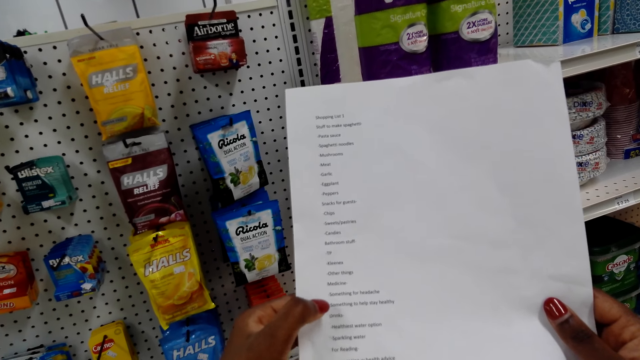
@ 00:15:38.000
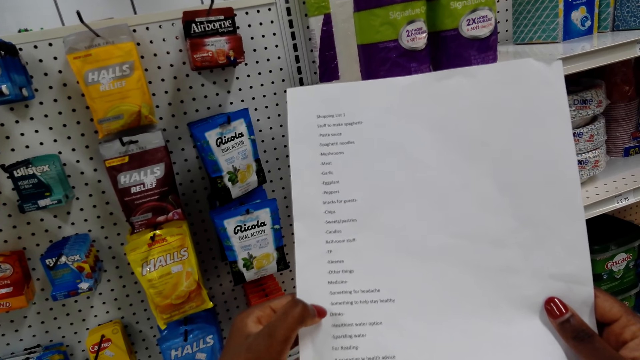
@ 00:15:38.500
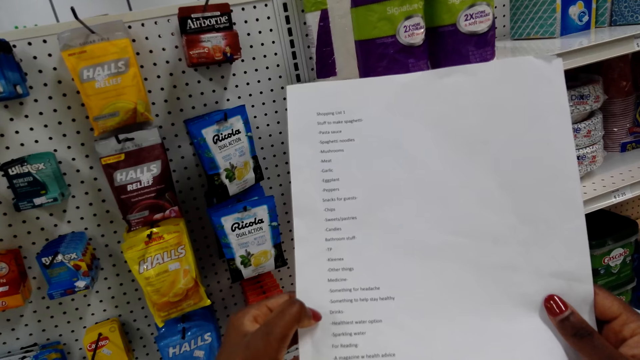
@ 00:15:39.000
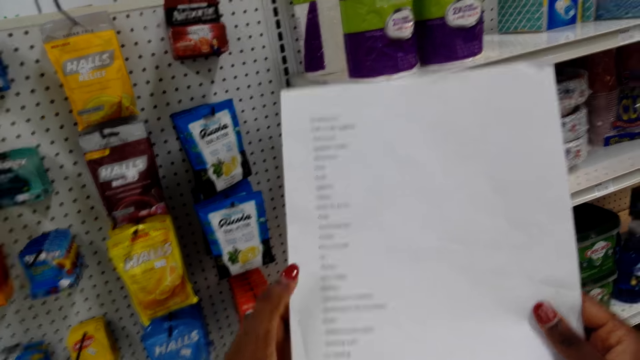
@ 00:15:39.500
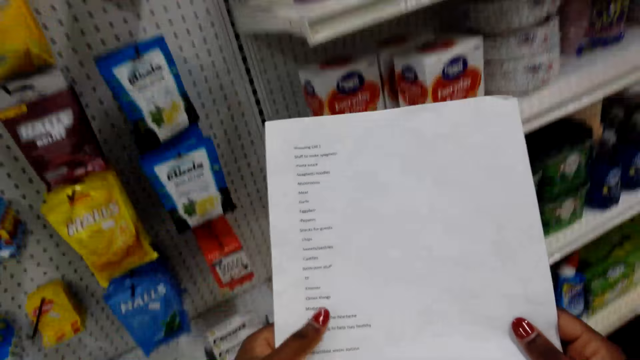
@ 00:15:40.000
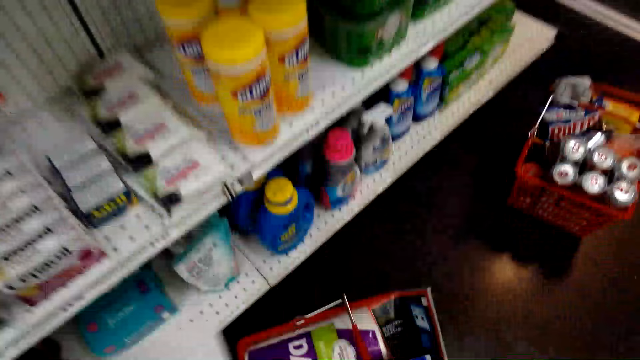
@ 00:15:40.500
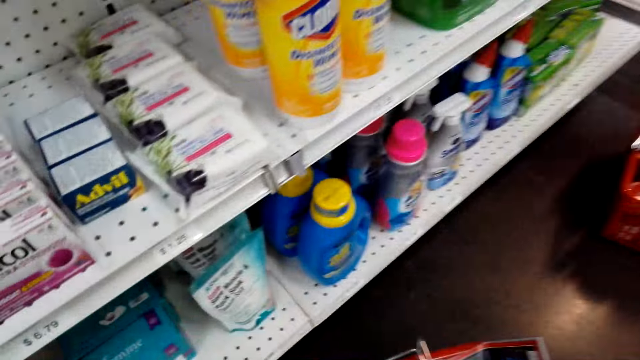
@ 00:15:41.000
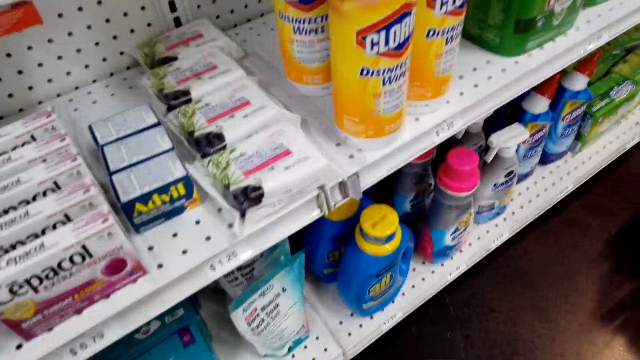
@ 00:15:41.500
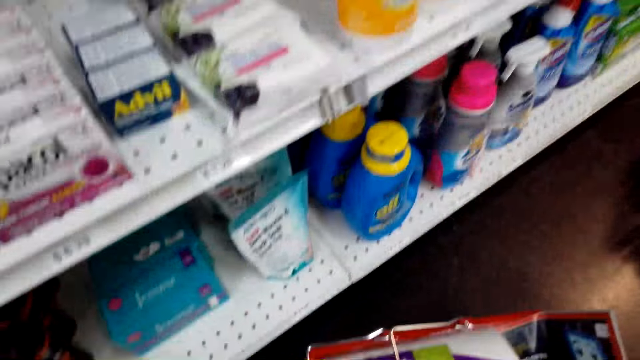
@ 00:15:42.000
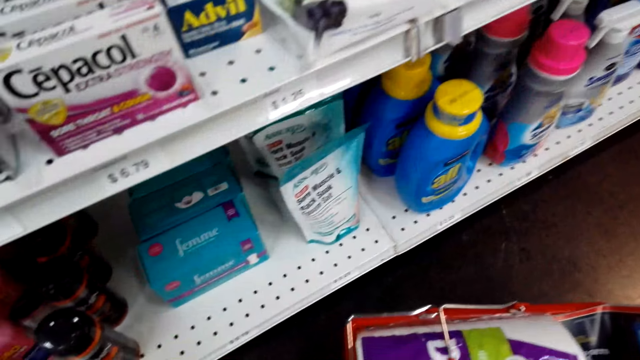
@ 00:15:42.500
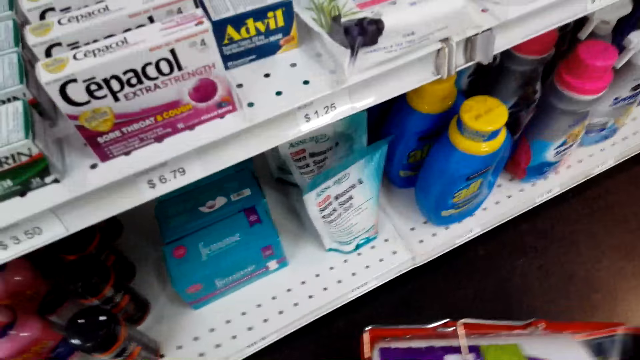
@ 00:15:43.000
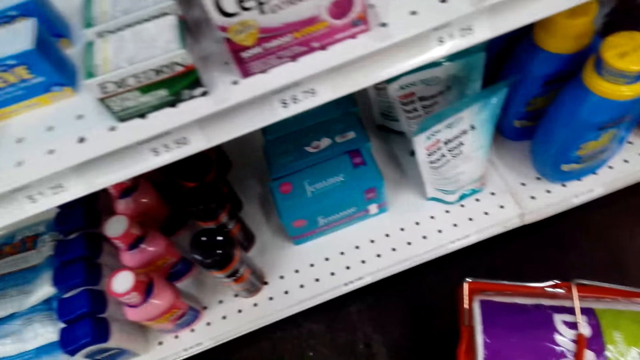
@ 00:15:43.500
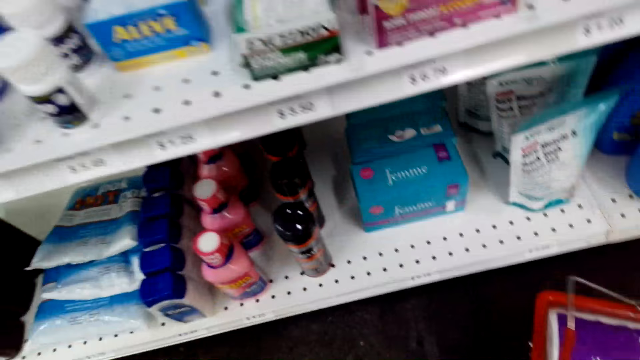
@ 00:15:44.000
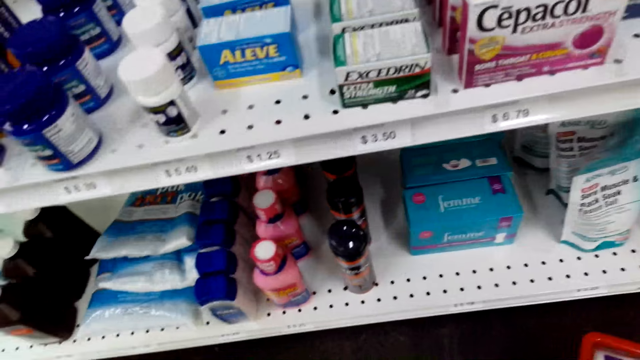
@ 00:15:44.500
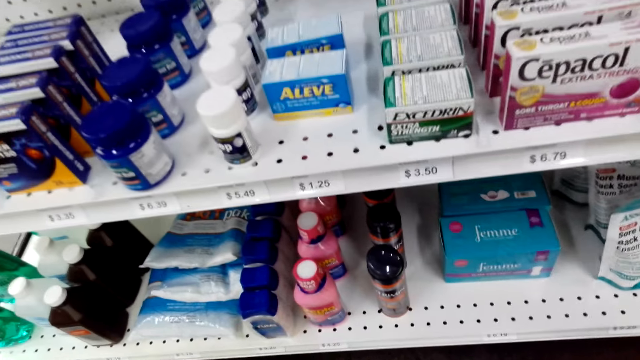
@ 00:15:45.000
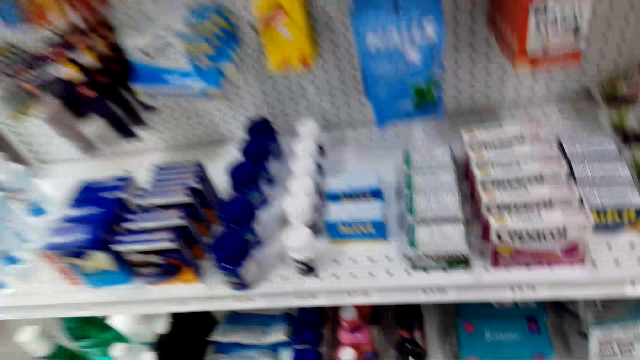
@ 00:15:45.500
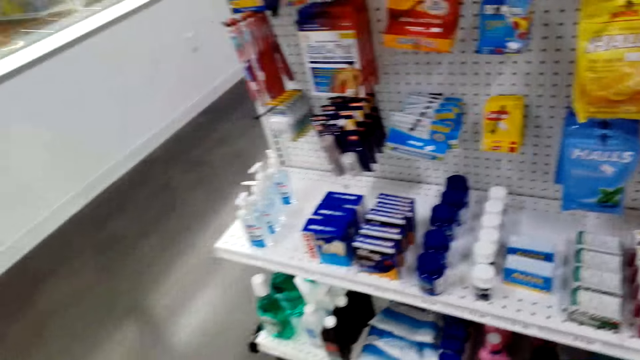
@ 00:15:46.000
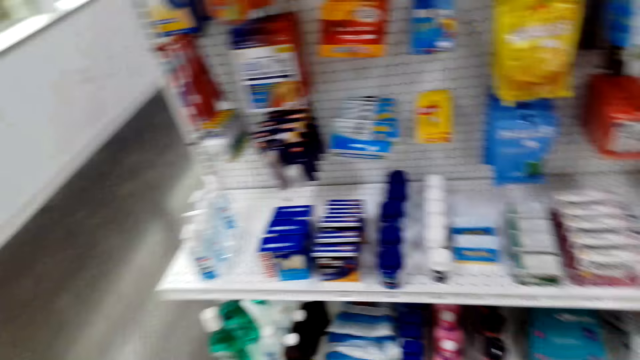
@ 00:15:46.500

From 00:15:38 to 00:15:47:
The camera wearer lowers the paper. They look around.

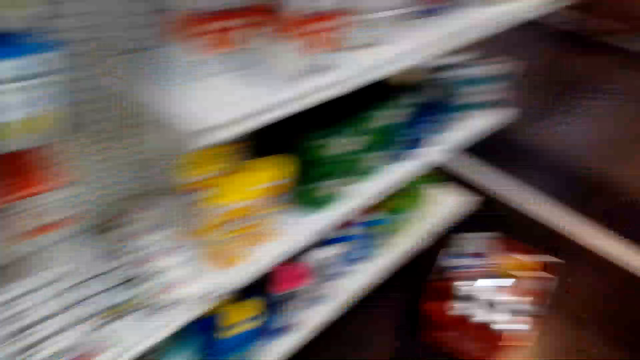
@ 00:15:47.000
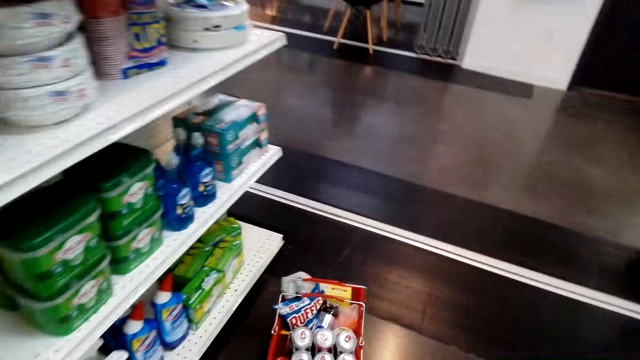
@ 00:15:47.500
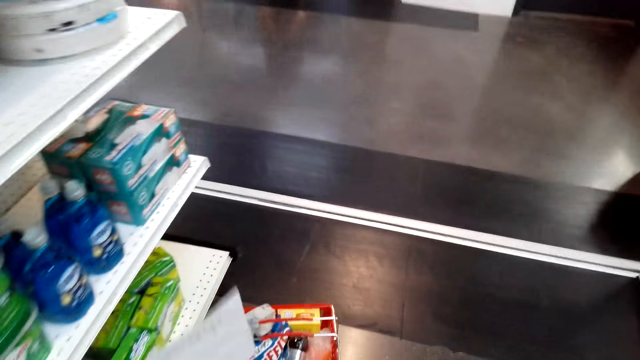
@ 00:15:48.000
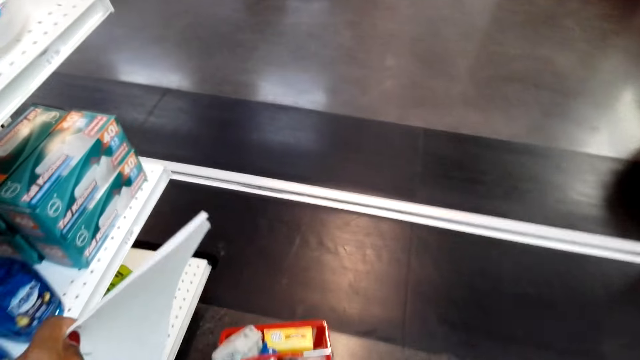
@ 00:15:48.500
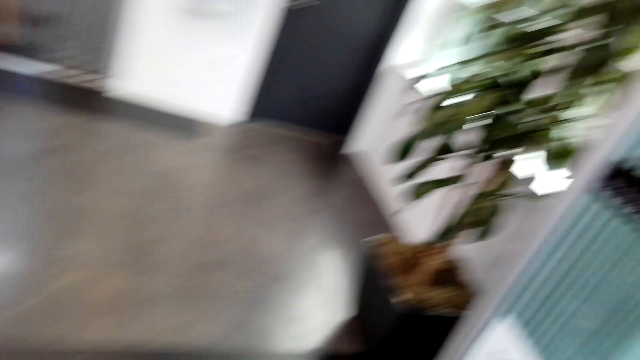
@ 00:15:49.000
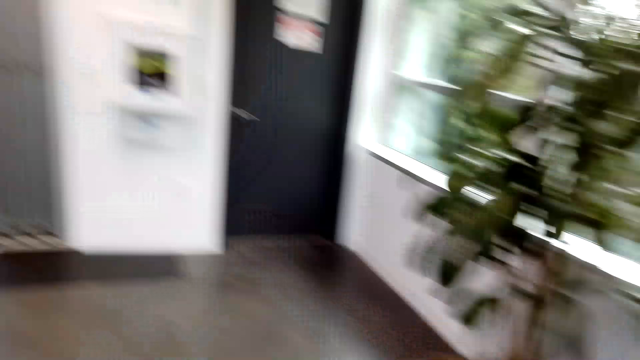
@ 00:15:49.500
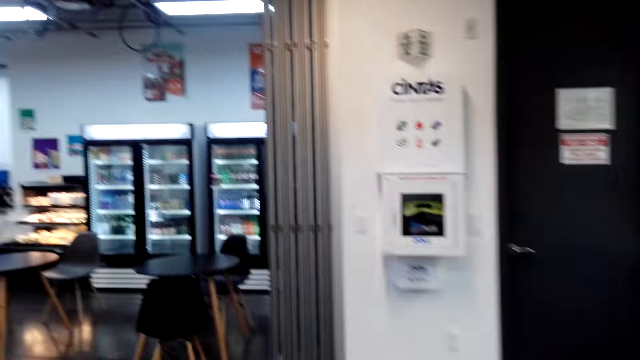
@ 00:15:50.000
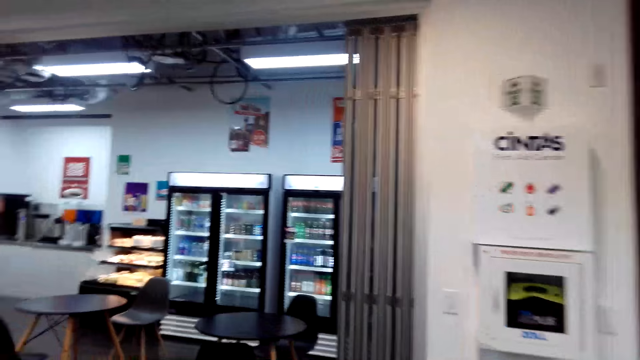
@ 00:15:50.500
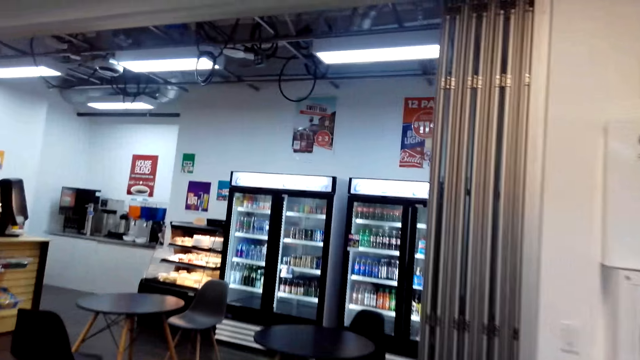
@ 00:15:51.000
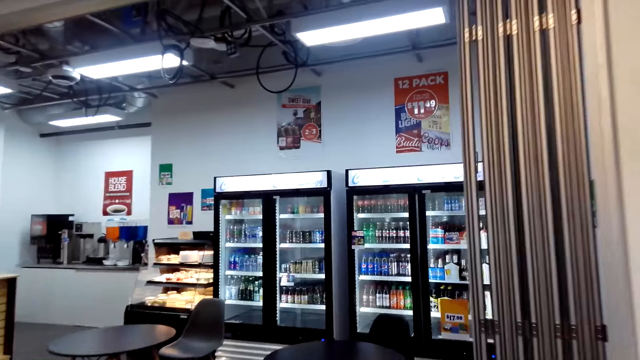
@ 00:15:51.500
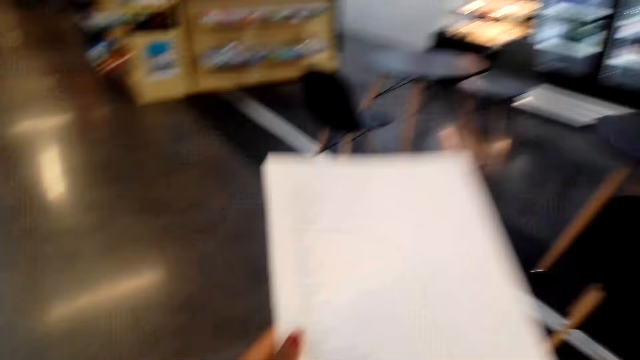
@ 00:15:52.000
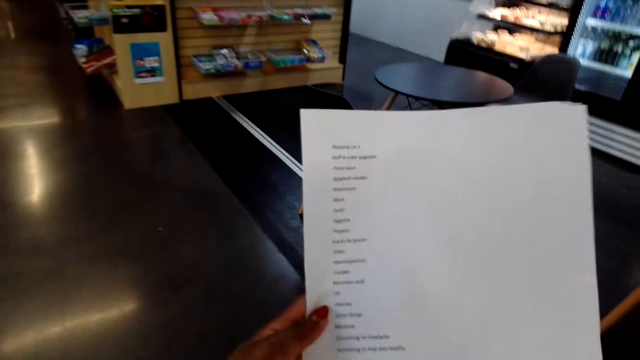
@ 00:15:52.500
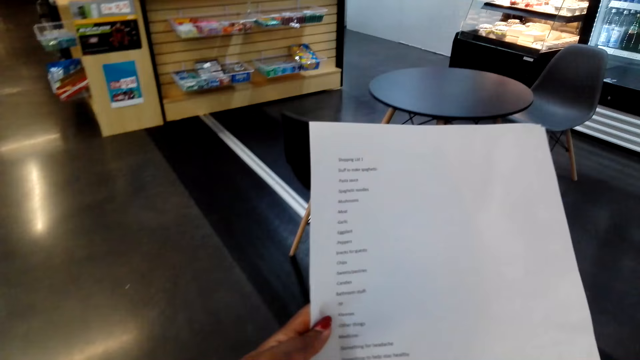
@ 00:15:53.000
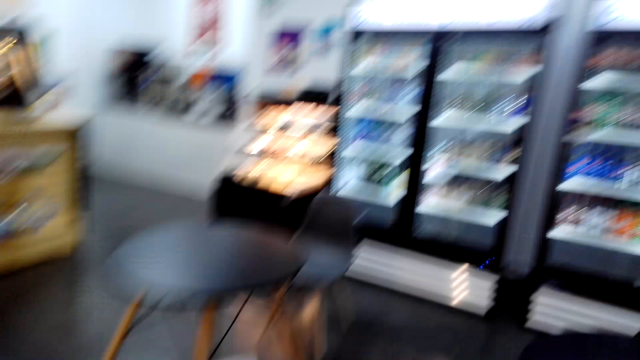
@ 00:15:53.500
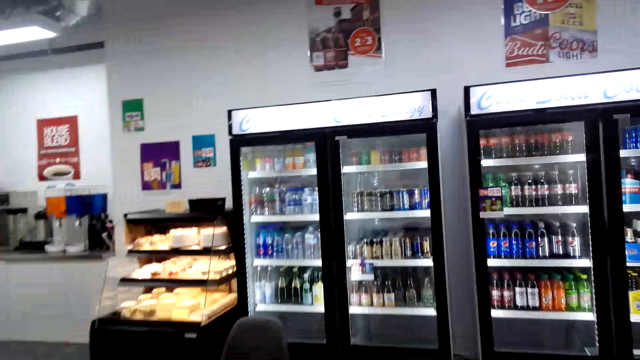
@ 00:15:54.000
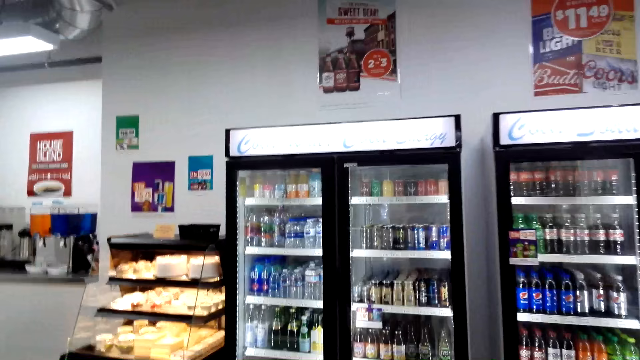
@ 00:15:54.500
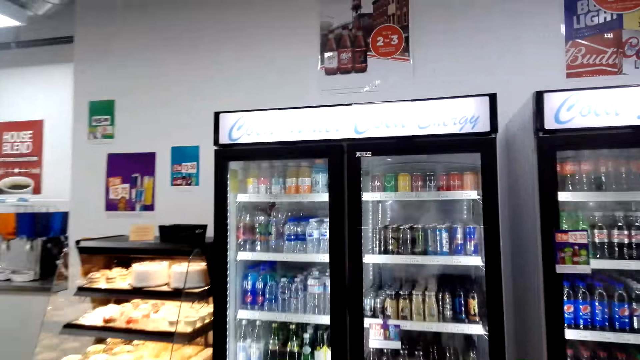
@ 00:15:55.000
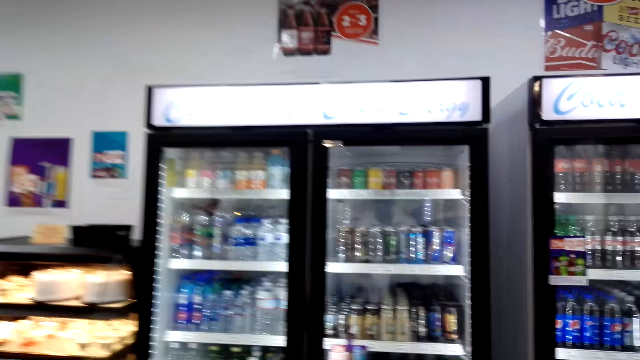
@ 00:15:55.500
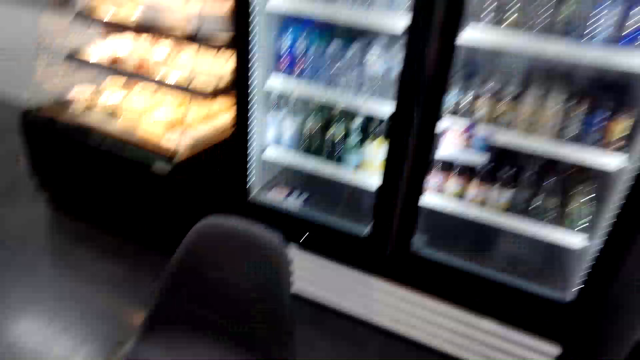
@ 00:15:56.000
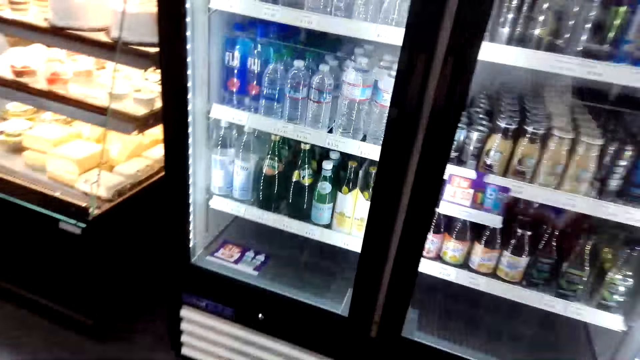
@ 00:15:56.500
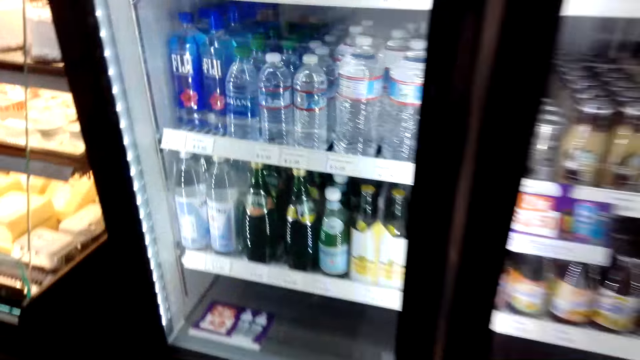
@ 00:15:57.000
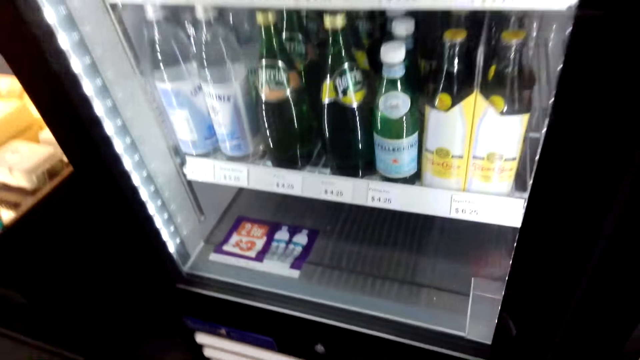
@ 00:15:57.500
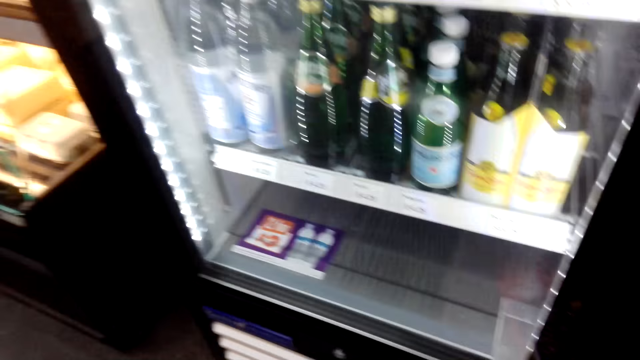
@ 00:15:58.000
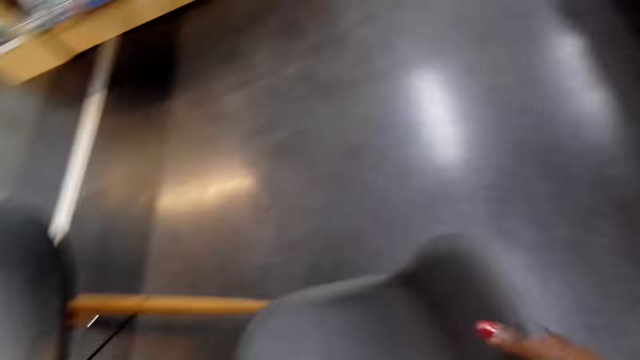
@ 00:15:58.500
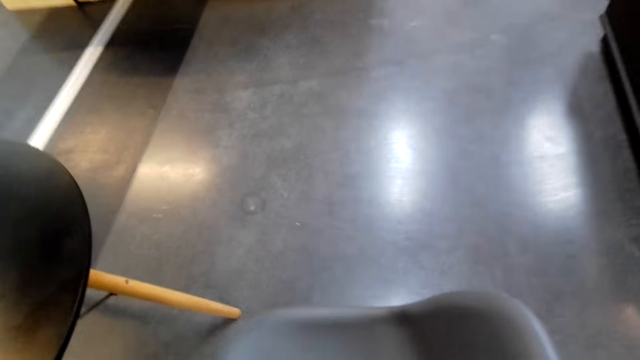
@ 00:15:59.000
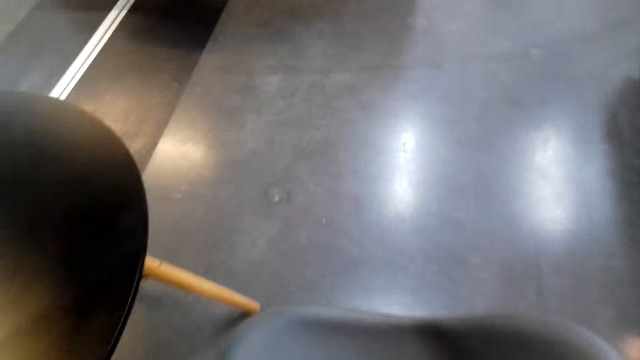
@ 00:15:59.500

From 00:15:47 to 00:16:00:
The camera wearer walks around the supermarket. They move the paper. They look at the shopping list. They raise the paper. They walk towards the refrigerator.
